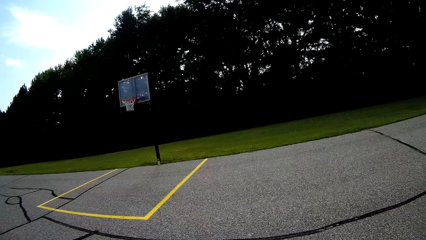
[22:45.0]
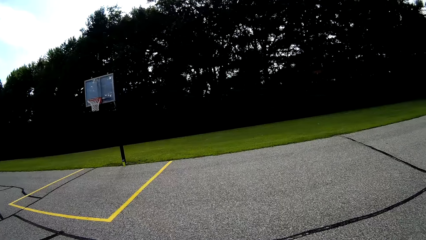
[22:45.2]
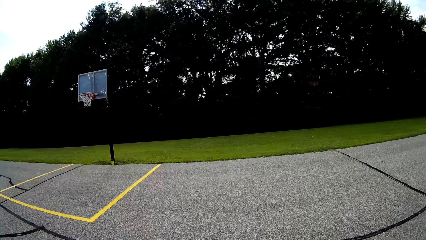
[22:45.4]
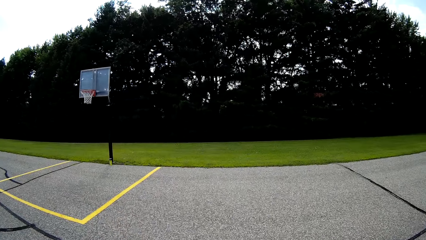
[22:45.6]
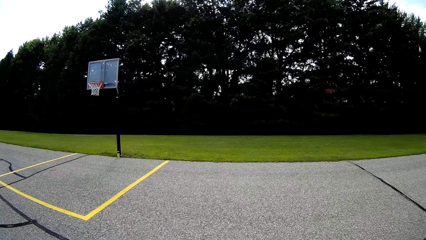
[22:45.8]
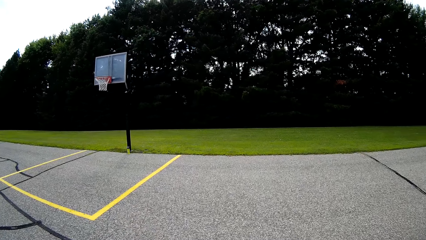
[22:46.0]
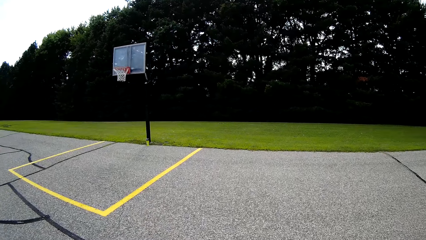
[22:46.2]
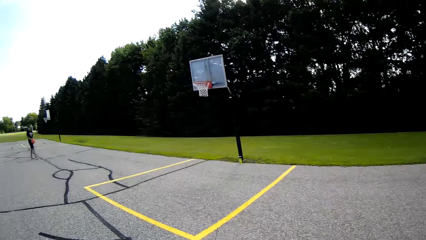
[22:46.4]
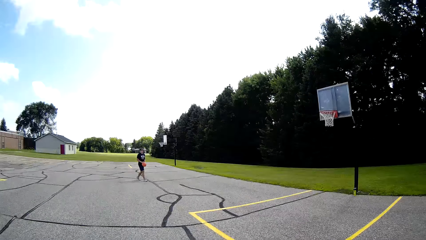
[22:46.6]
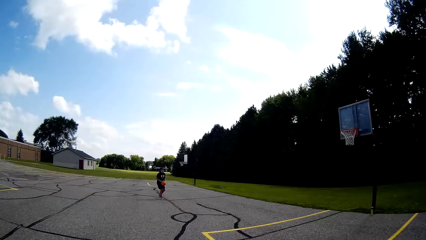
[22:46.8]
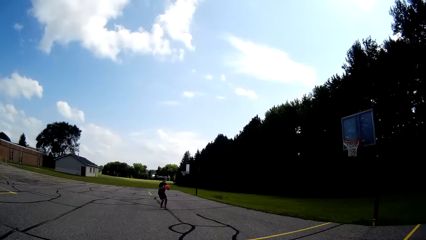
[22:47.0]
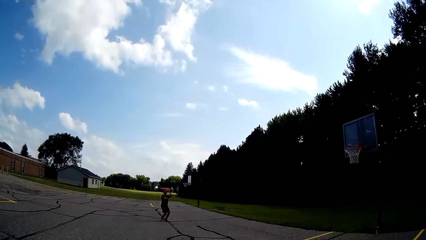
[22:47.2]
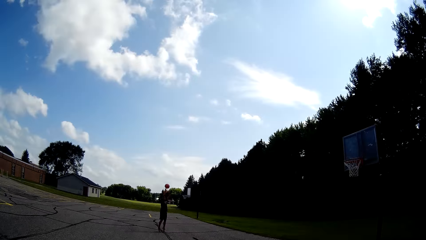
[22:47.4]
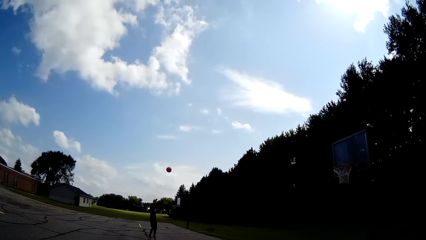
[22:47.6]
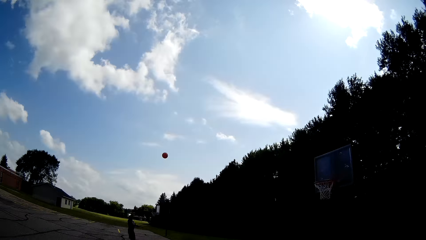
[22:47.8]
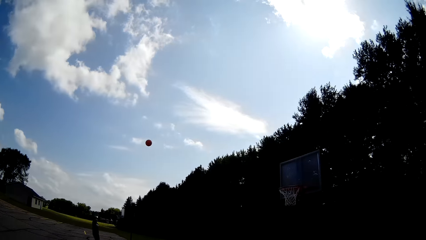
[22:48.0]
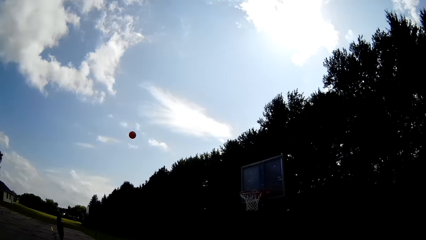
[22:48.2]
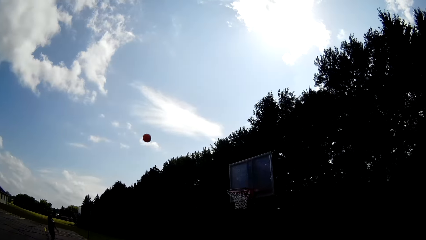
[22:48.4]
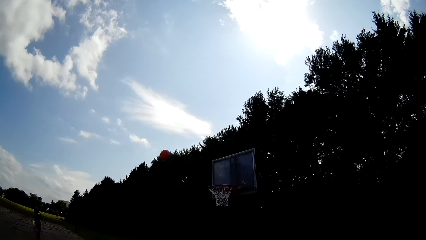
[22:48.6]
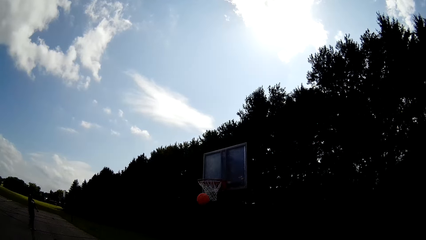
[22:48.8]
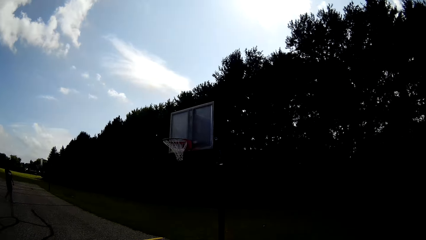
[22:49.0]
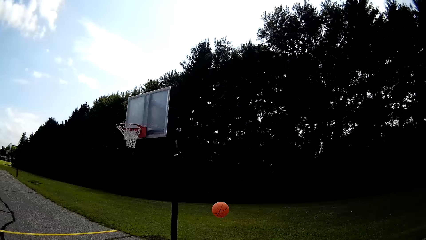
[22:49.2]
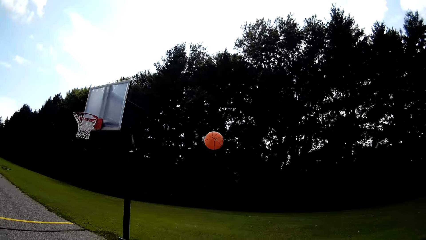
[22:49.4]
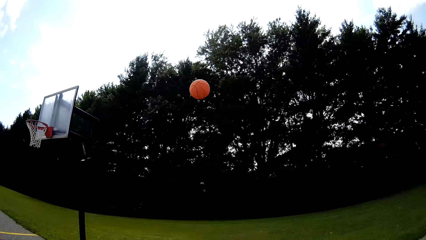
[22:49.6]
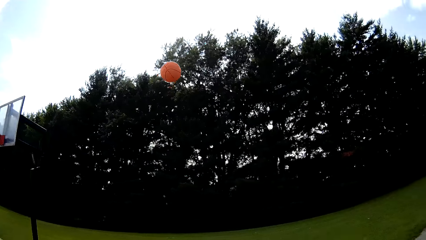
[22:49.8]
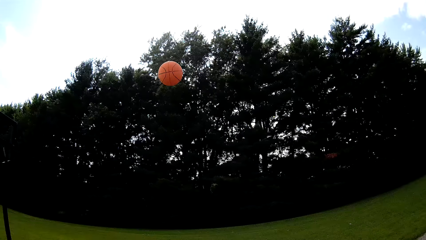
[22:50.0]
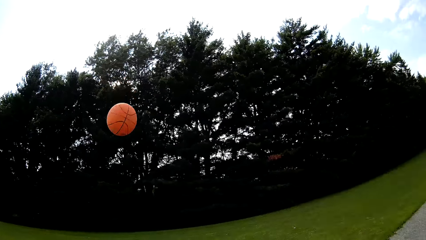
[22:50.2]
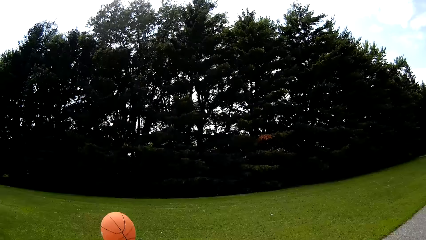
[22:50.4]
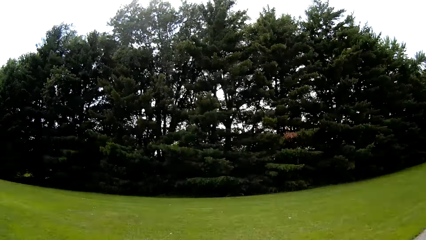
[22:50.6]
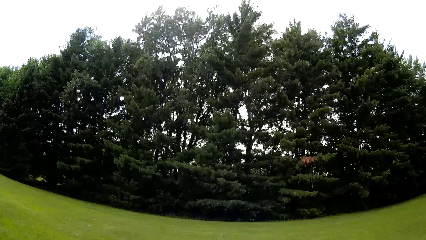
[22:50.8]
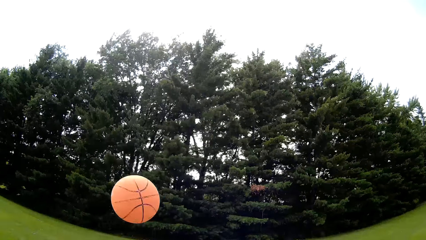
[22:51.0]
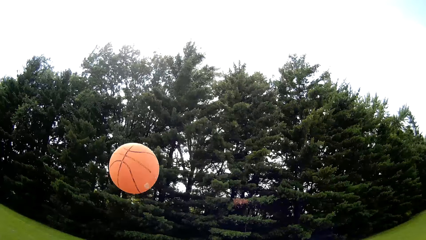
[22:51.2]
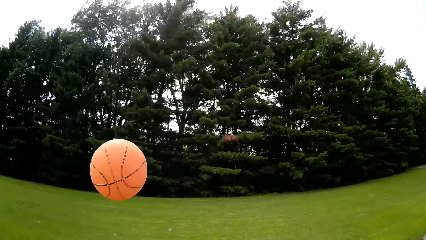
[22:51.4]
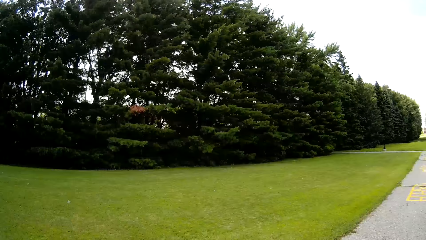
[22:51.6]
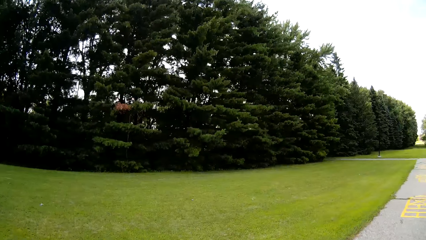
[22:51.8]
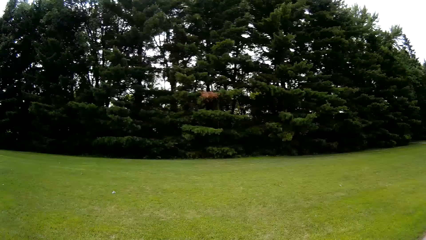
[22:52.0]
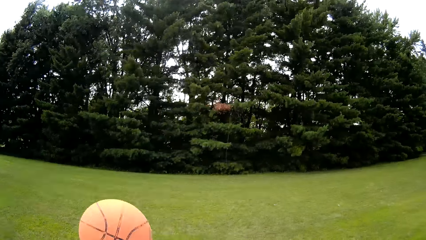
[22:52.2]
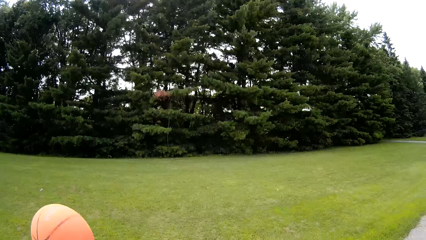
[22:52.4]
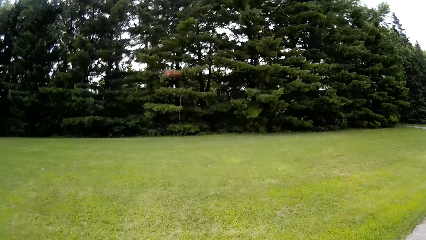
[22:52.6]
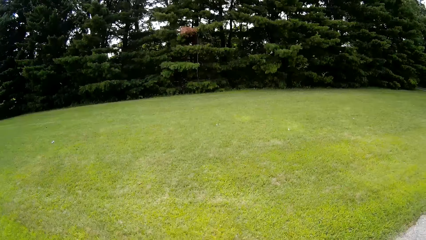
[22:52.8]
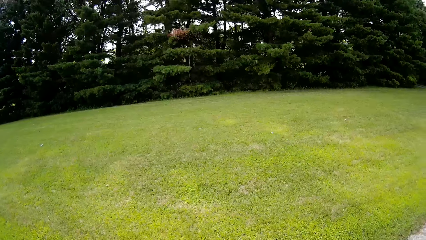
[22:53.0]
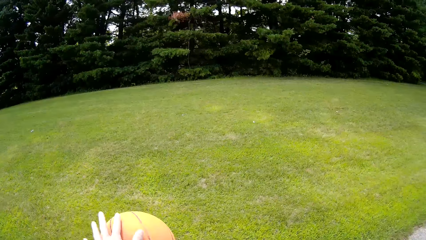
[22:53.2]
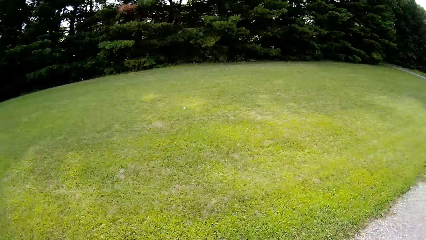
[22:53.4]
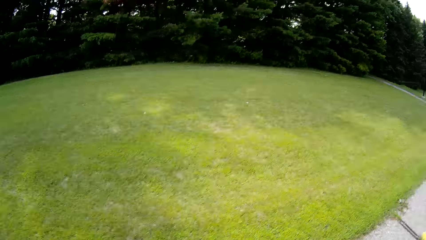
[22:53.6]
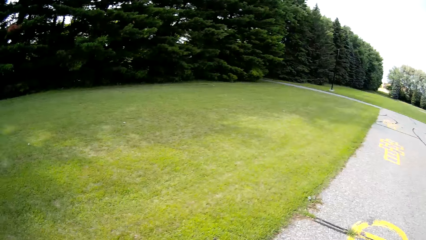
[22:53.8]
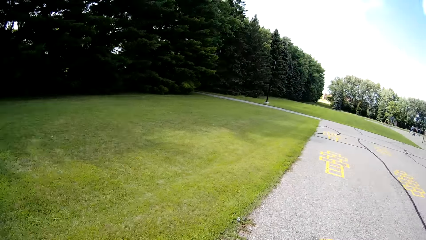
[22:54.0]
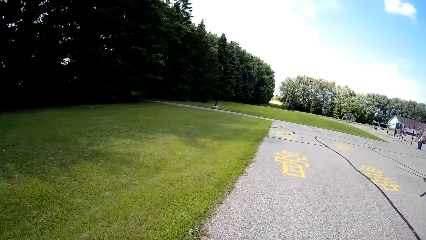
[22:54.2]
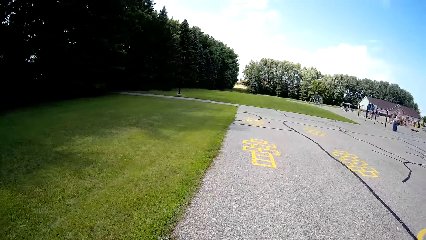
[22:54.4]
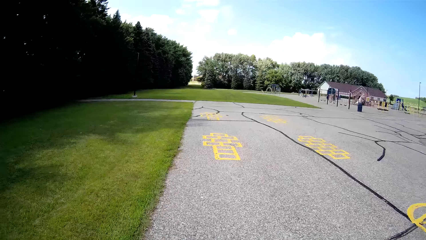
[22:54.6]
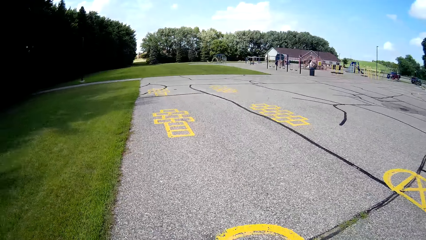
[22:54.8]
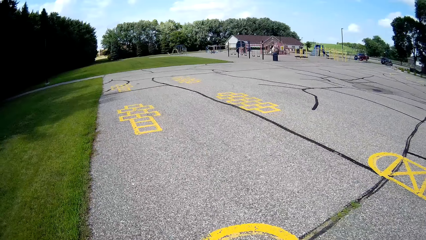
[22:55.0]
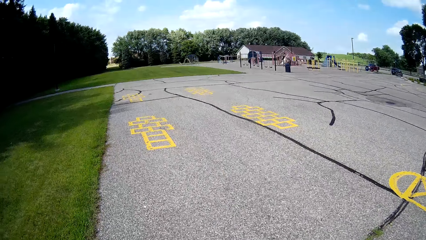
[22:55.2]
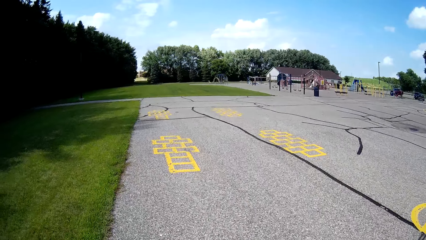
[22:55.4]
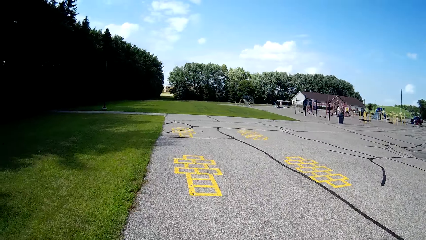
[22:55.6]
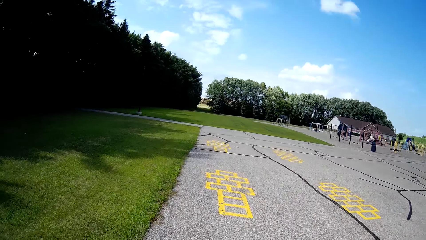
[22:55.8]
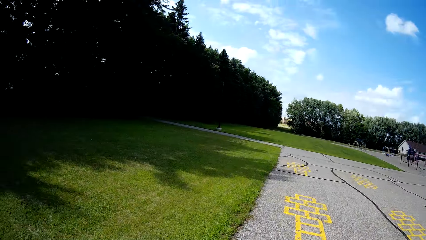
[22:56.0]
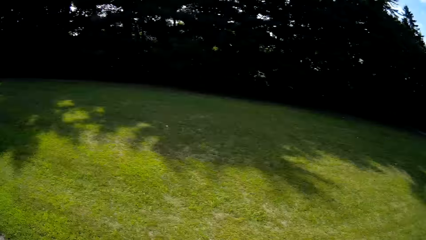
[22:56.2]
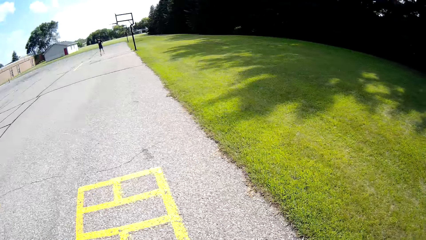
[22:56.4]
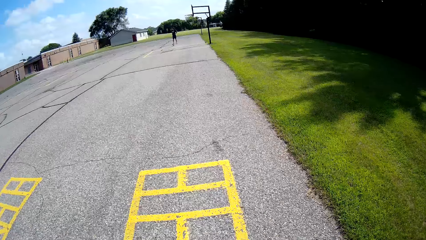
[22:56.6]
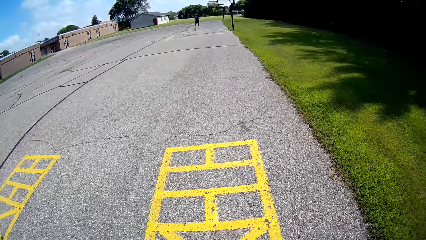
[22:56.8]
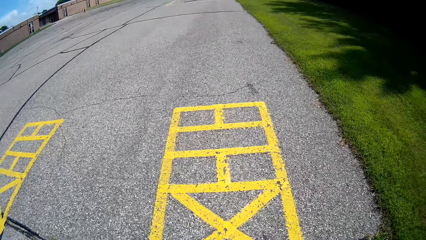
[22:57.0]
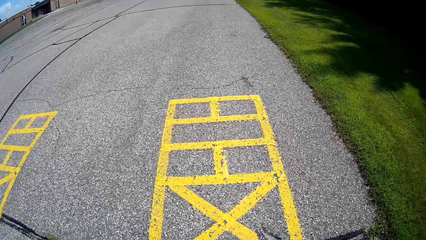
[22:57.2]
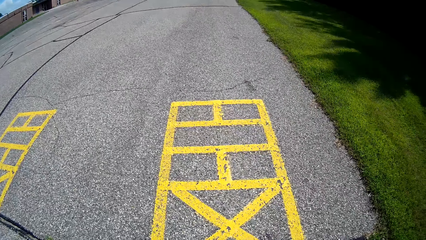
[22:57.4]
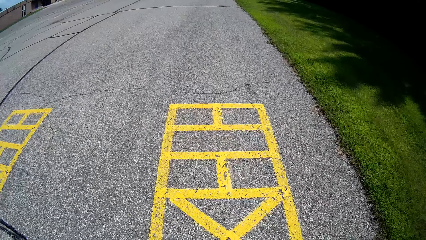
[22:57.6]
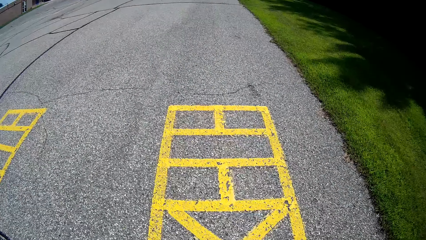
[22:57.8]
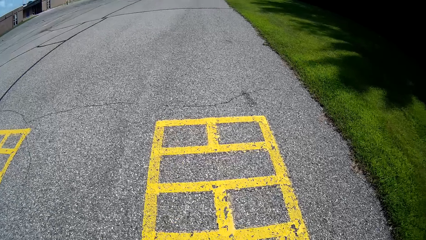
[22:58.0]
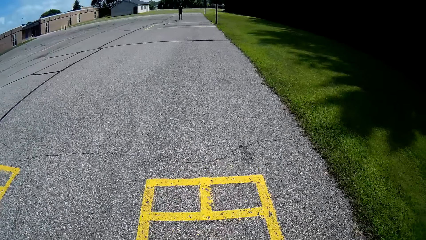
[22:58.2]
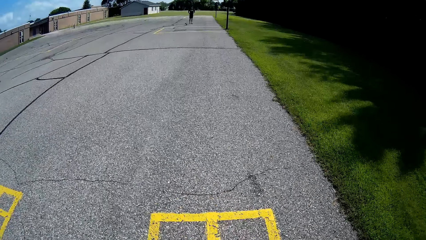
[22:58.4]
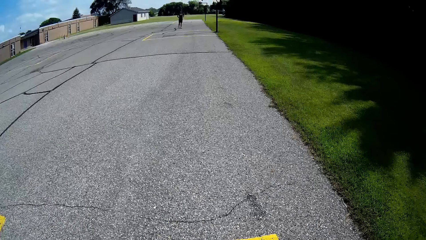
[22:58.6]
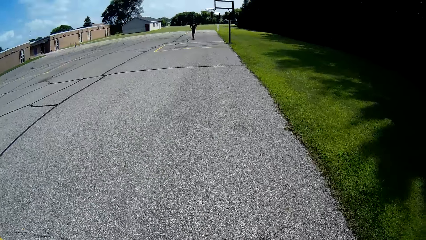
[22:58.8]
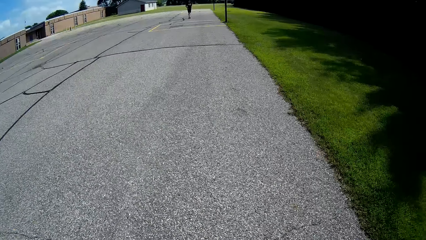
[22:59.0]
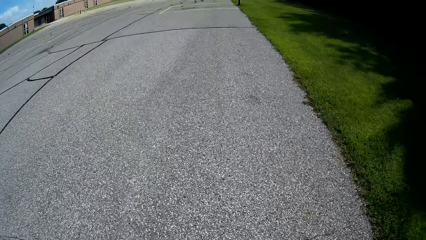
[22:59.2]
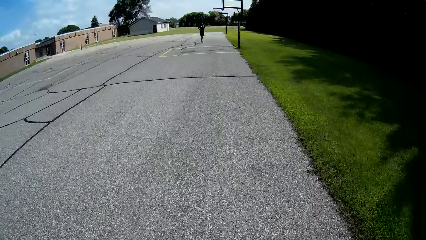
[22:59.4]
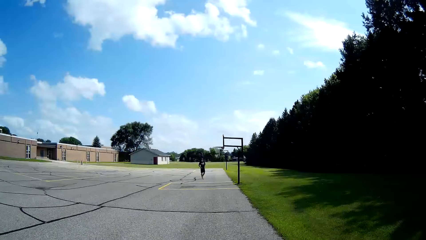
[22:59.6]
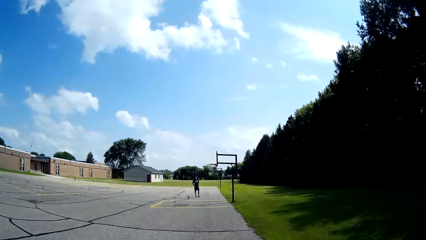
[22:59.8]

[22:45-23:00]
A man walks. The camera wearer looks around the basketball pitch. The man plays basketball. The man throws the ball. The camera wearer runs to get the basketball. They focus on the basketball. They play basketball. They look around the basketball pitch. They talk to the man. They look around the basketball pitch.
